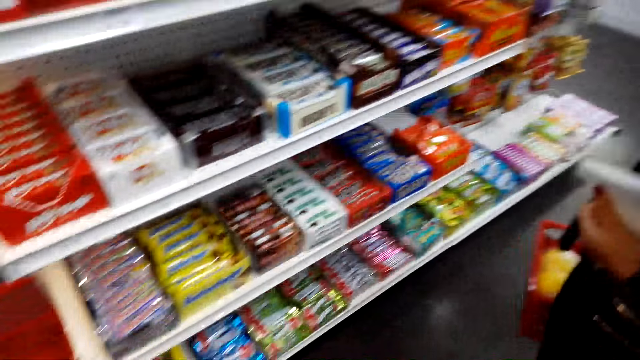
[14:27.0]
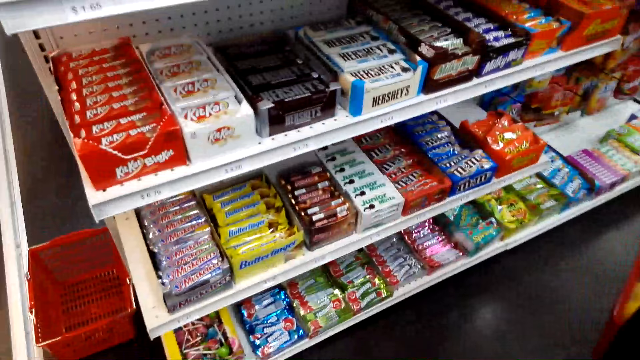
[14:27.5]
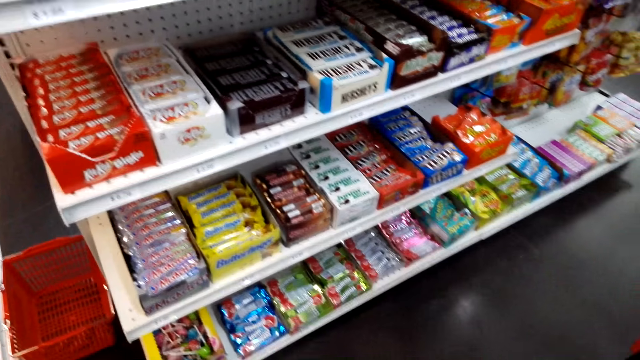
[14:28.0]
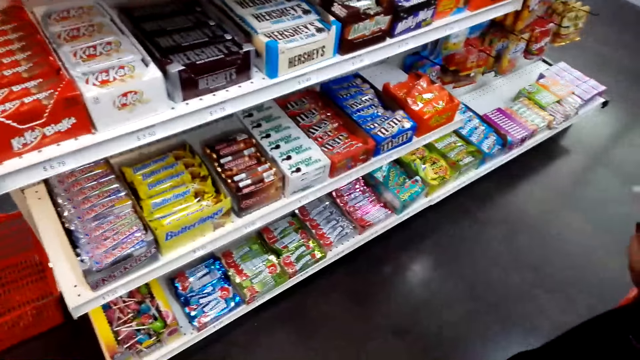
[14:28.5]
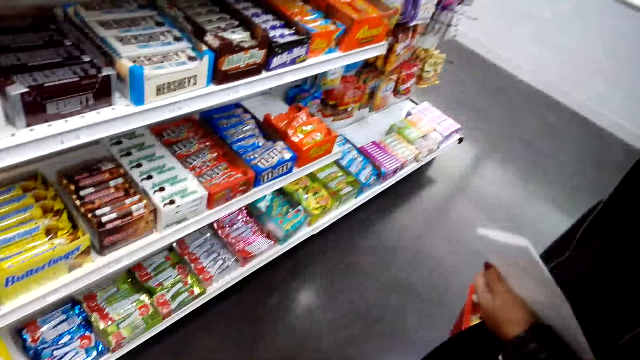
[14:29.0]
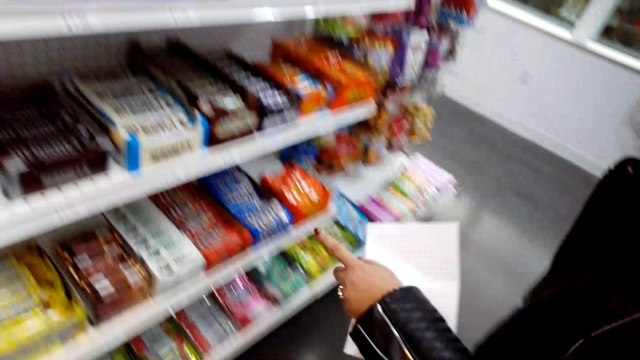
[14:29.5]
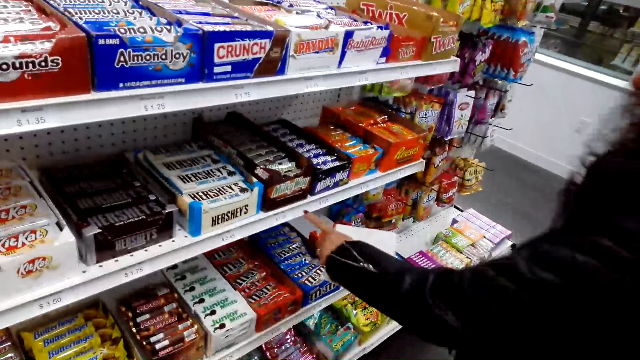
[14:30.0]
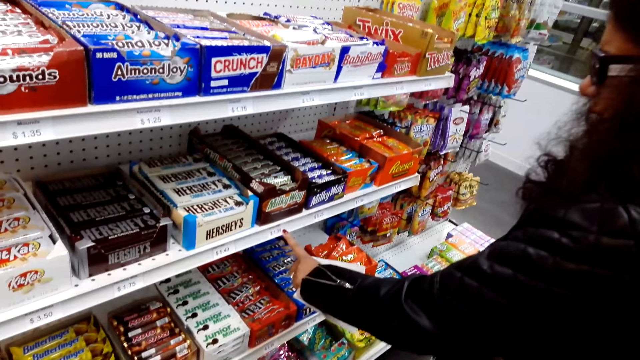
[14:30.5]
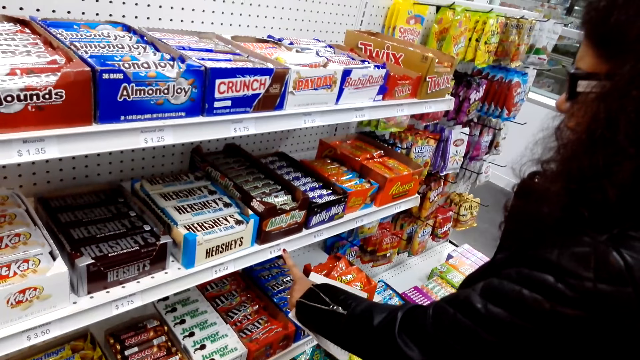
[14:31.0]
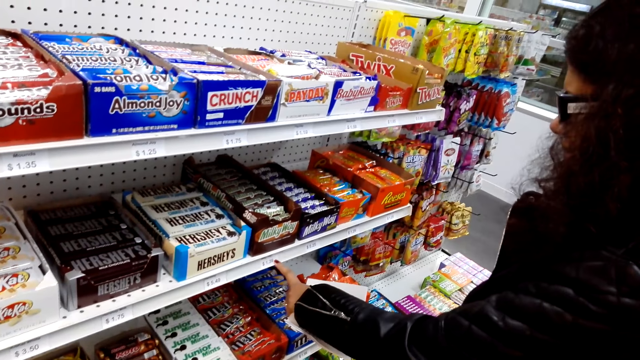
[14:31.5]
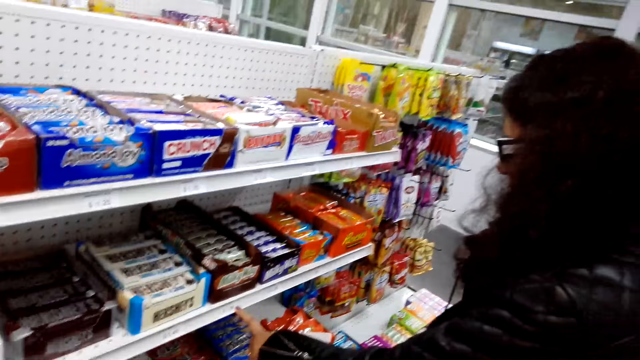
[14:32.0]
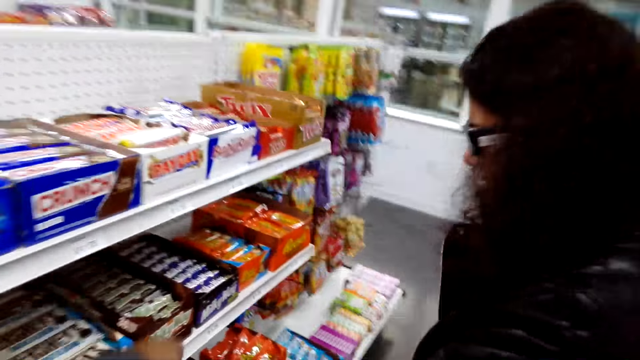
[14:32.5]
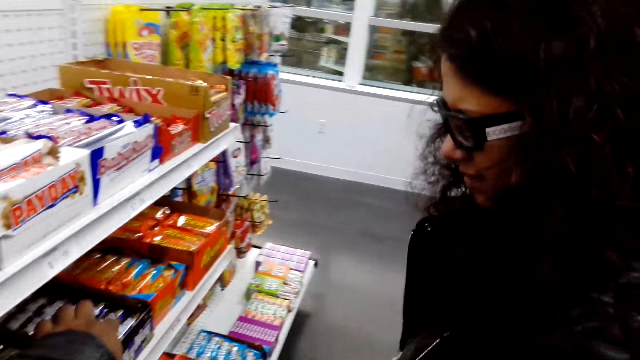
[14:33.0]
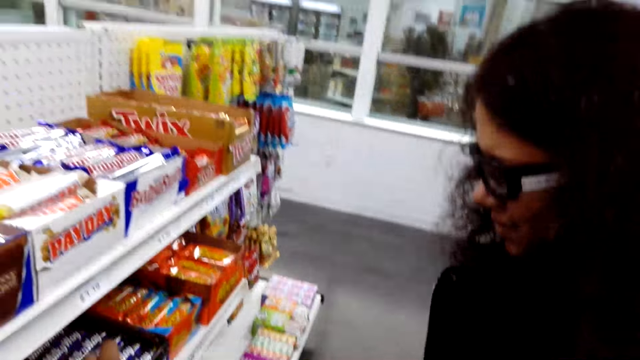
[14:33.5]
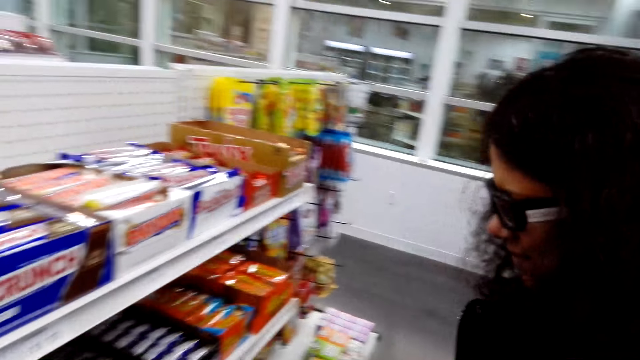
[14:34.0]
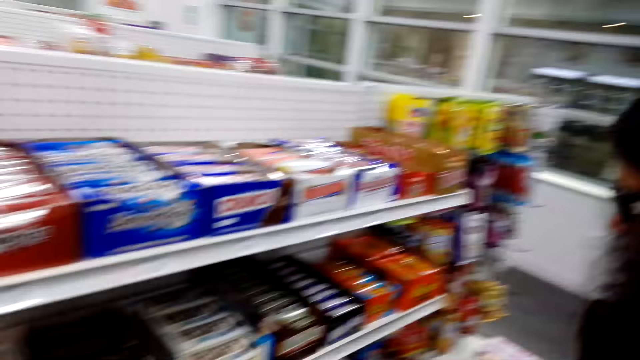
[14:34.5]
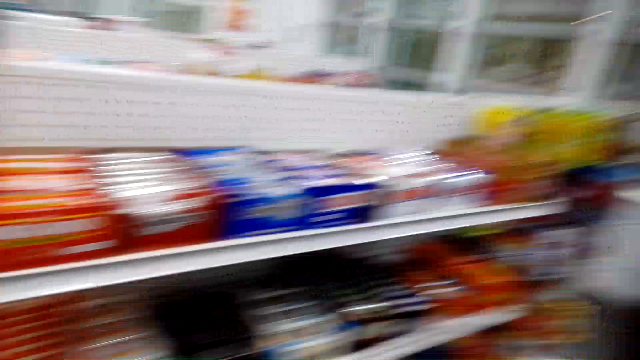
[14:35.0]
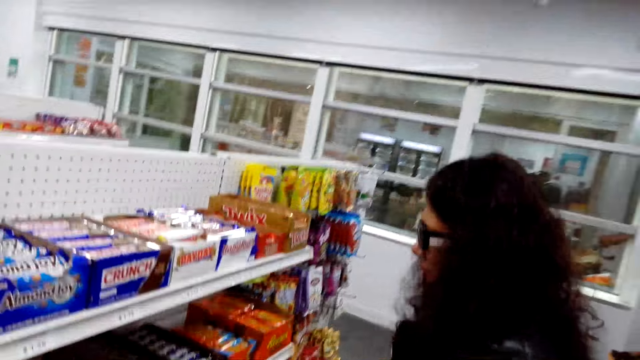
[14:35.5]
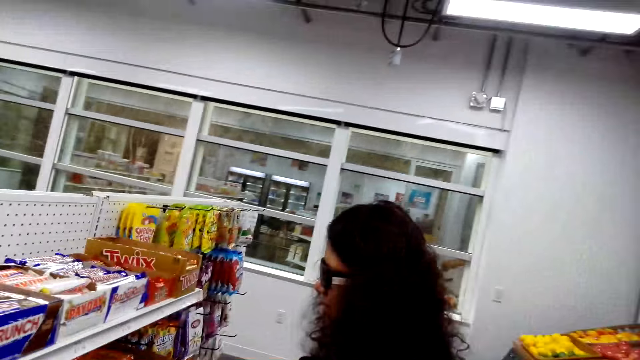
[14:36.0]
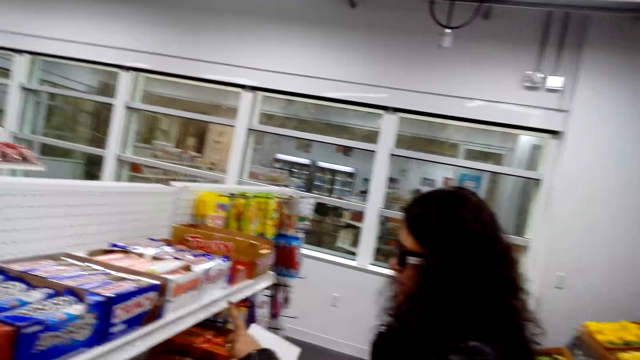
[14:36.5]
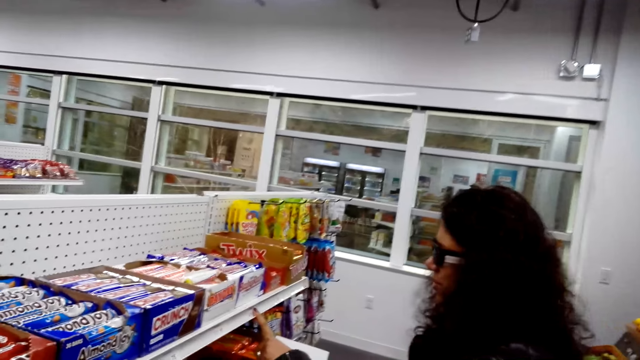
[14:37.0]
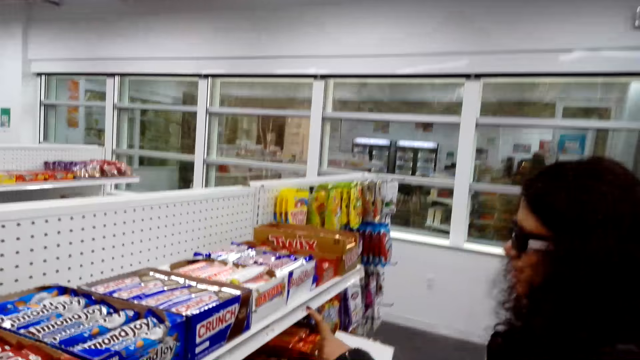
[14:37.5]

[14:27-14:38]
A person touches items on the shelf.

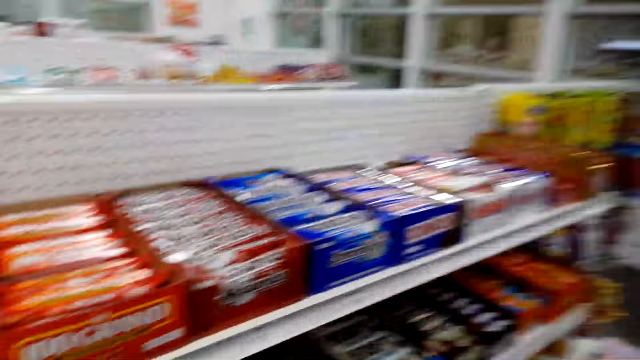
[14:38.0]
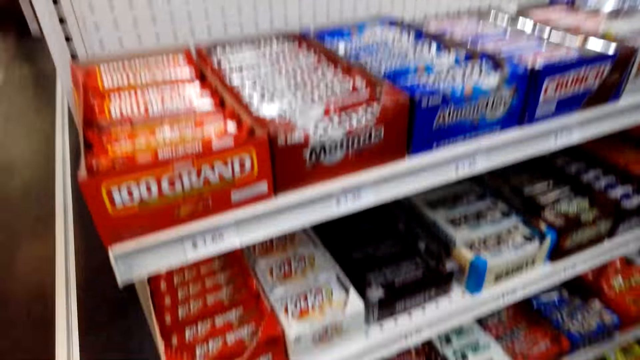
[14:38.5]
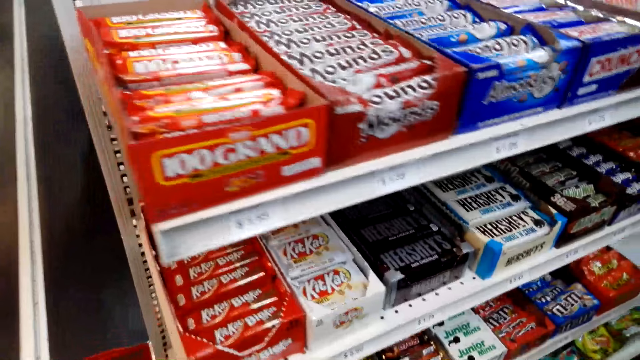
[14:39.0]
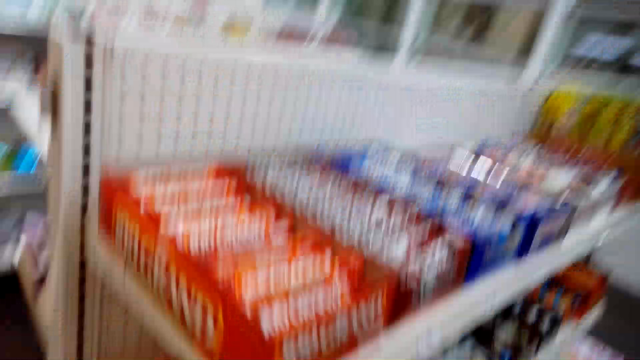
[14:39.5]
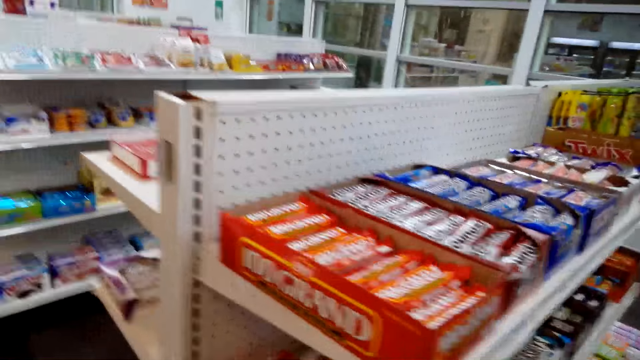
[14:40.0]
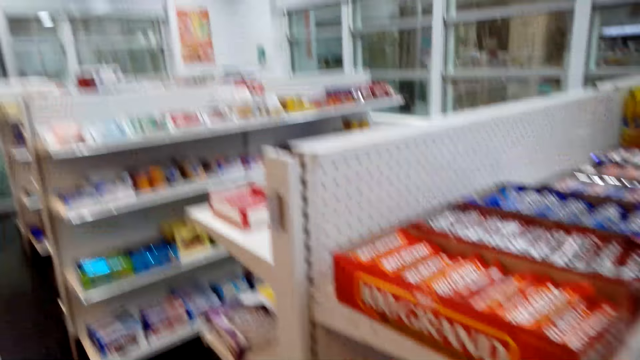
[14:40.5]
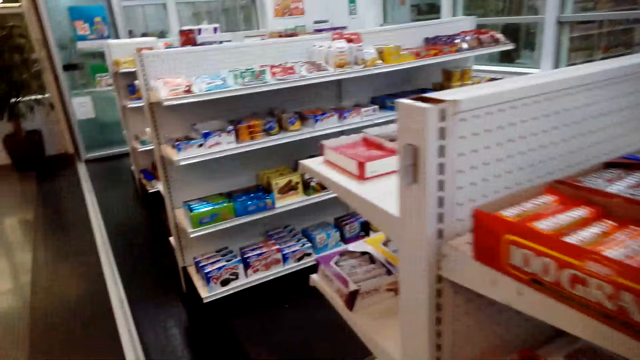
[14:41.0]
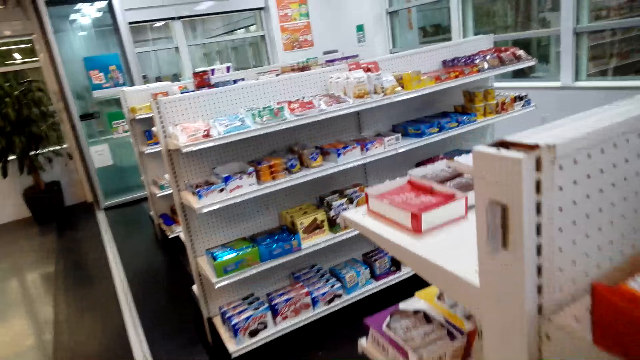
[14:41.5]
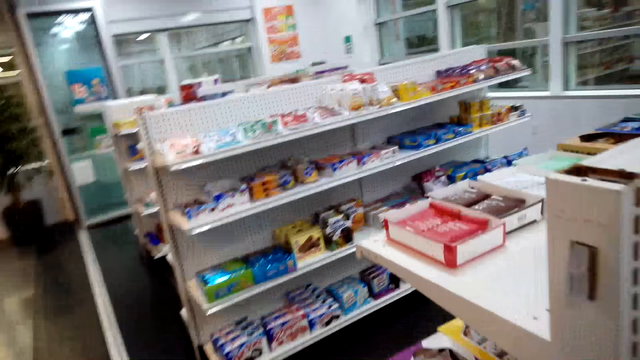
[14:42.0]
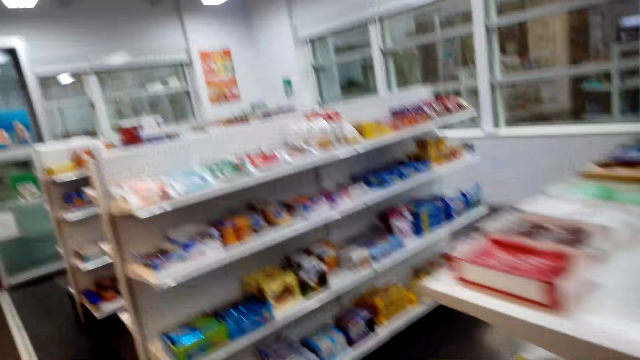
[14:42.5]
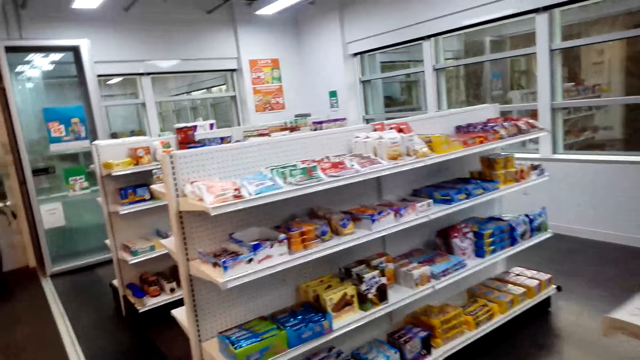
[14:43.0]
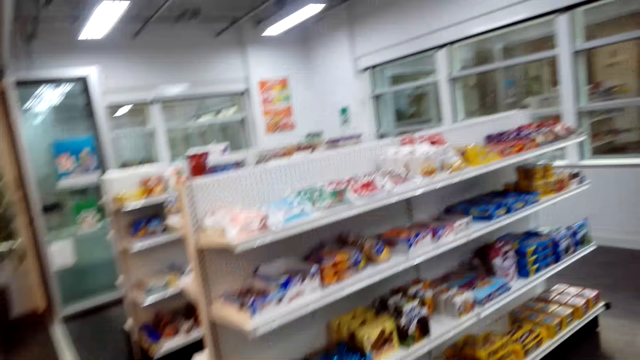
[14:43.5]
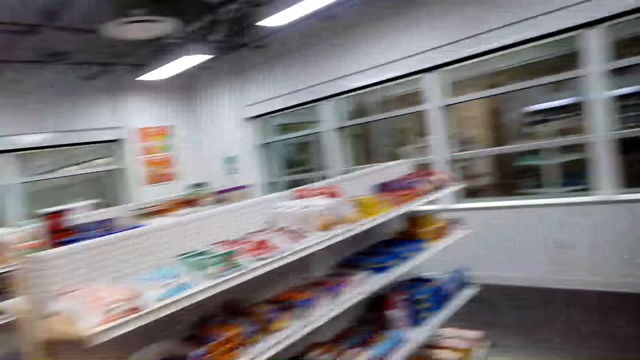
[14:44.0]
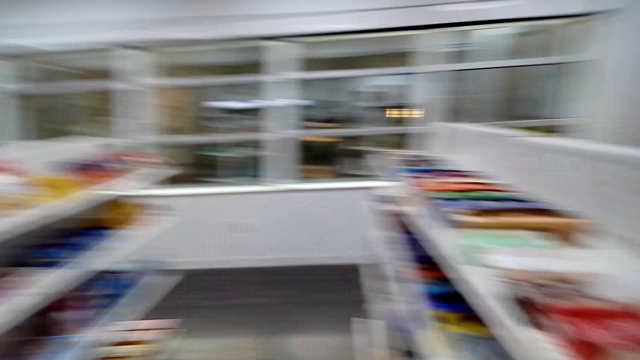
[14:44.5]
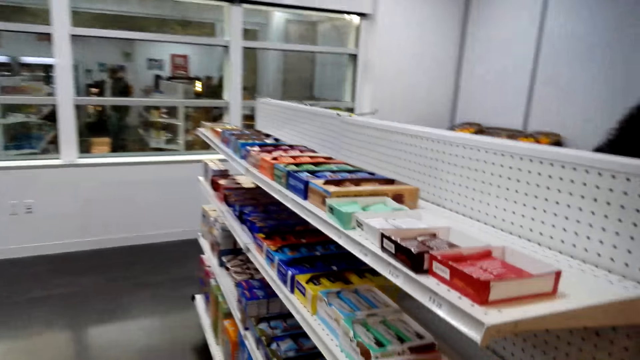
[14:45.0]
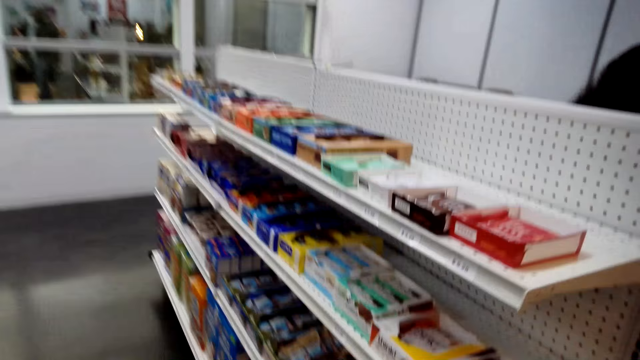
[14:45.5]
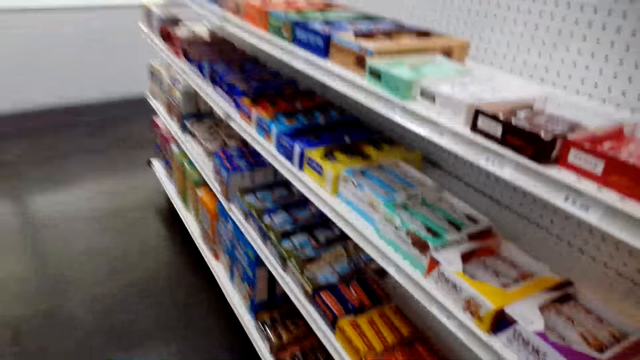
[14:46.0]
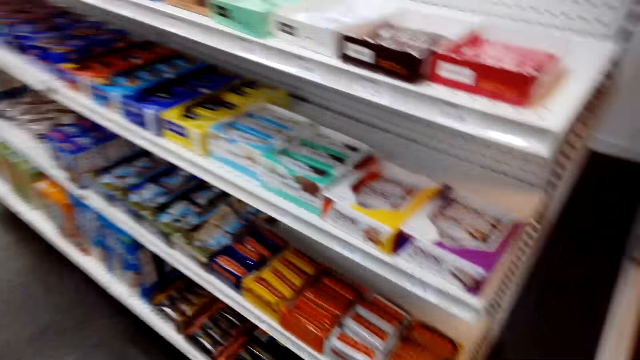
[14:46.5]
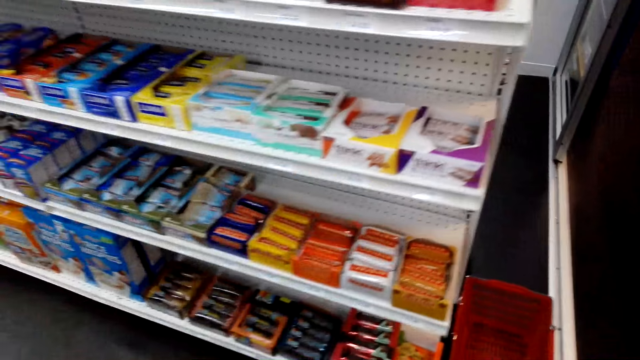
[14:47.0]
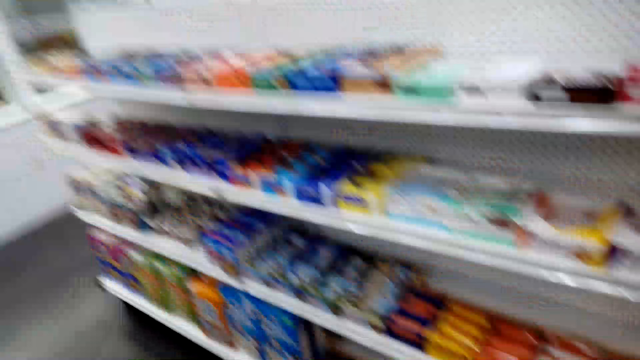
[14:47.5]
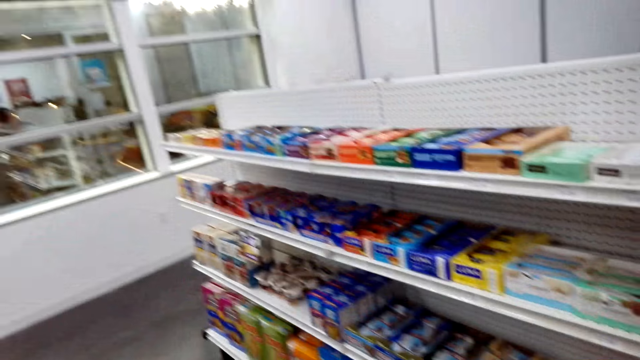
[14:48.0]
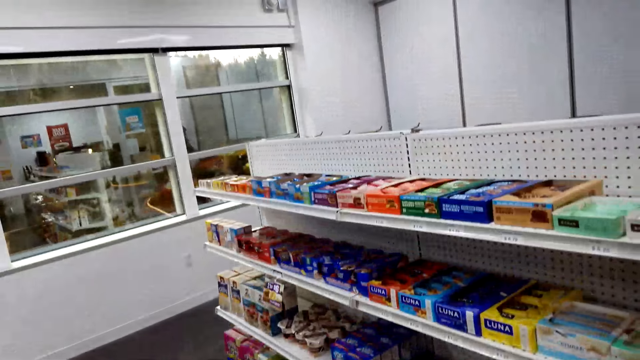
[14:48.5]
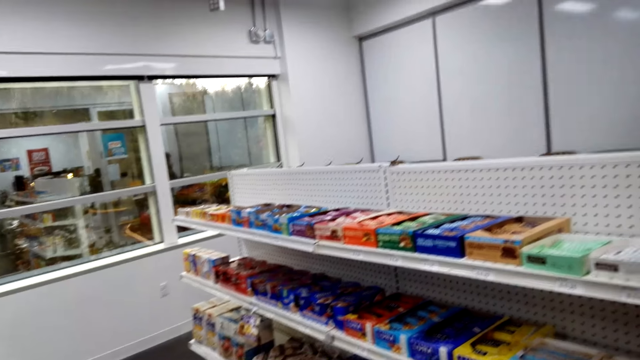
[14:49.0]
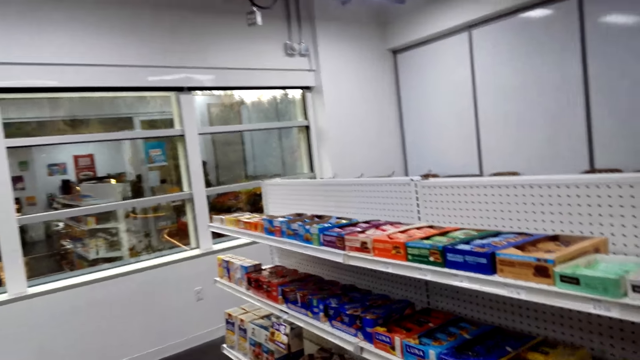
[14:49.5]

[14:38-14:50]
The camera wearer walks around the supermarket.
